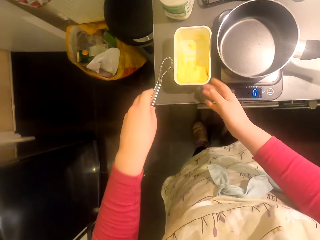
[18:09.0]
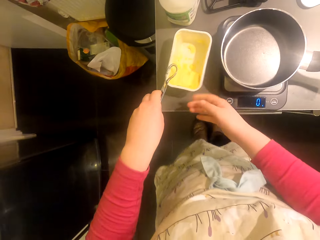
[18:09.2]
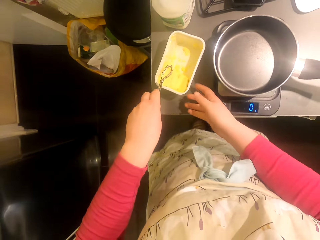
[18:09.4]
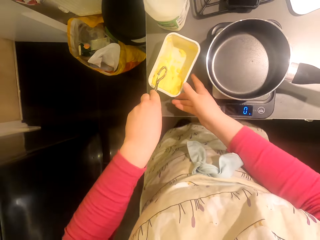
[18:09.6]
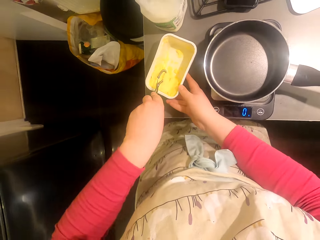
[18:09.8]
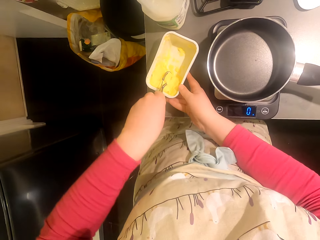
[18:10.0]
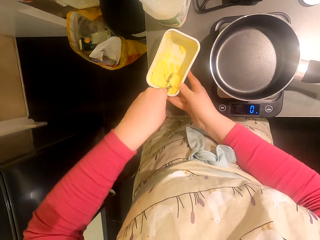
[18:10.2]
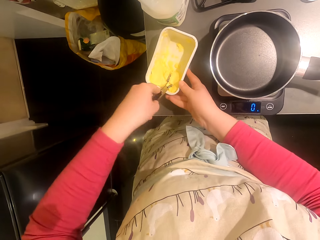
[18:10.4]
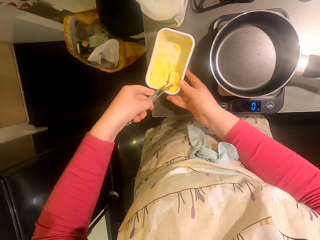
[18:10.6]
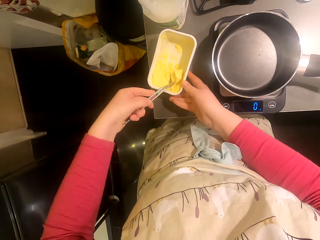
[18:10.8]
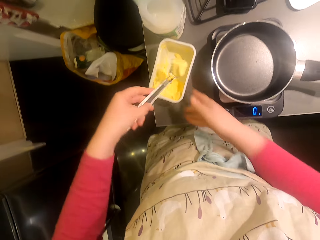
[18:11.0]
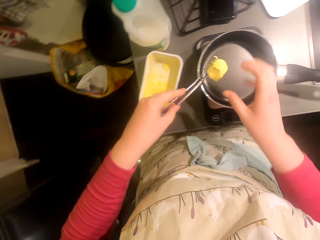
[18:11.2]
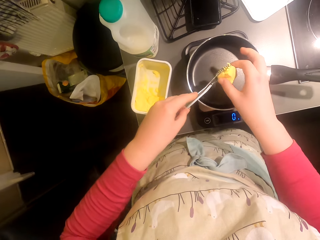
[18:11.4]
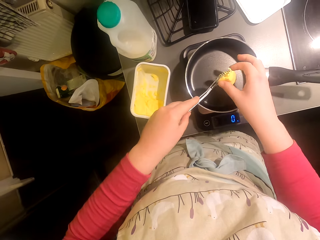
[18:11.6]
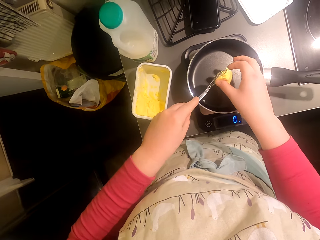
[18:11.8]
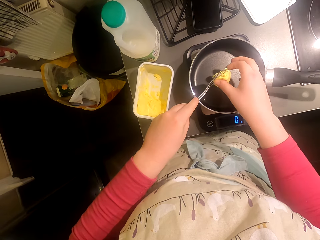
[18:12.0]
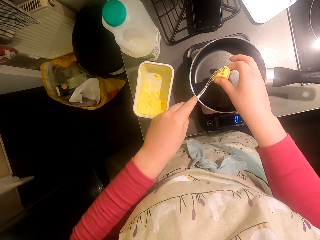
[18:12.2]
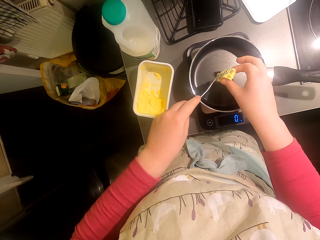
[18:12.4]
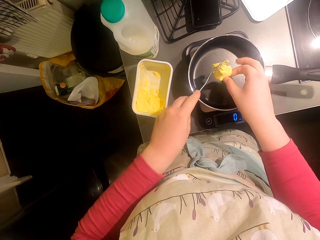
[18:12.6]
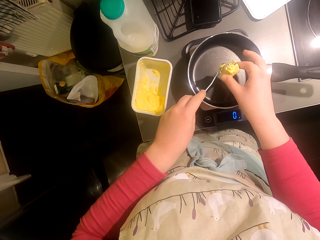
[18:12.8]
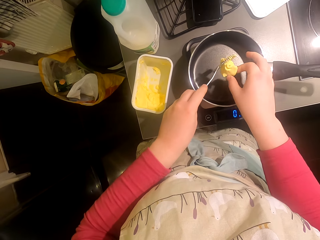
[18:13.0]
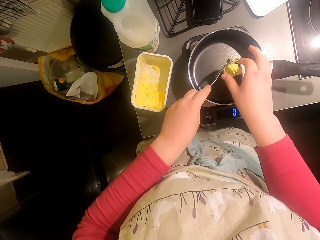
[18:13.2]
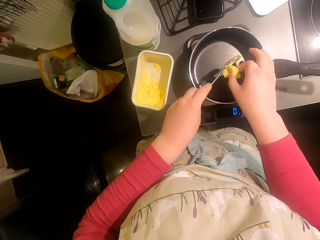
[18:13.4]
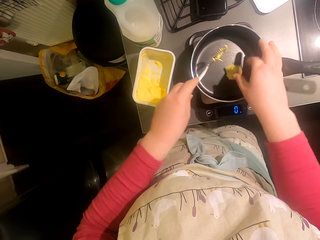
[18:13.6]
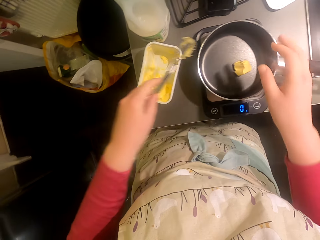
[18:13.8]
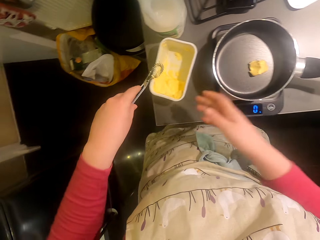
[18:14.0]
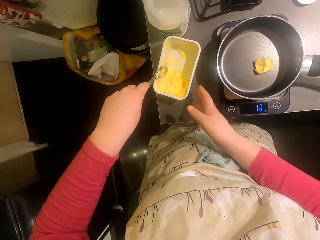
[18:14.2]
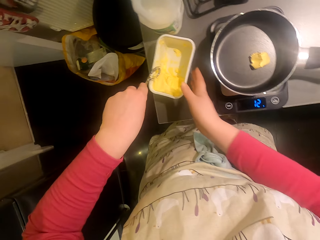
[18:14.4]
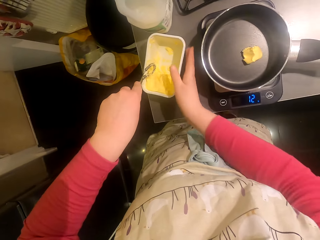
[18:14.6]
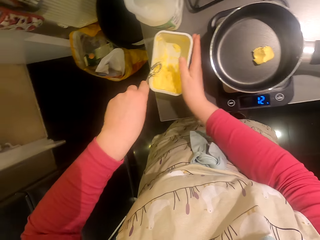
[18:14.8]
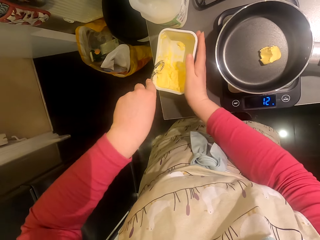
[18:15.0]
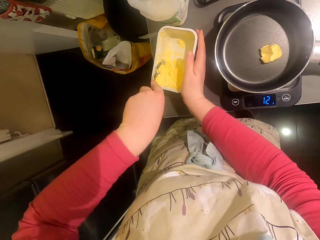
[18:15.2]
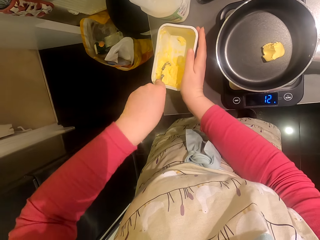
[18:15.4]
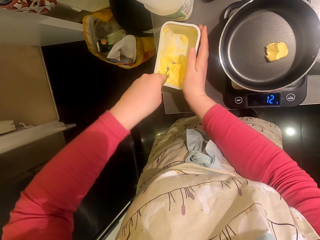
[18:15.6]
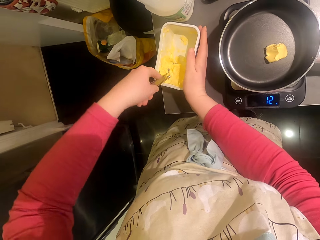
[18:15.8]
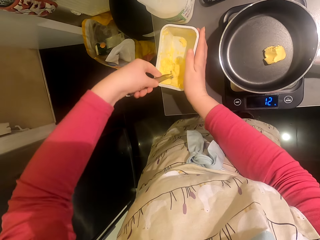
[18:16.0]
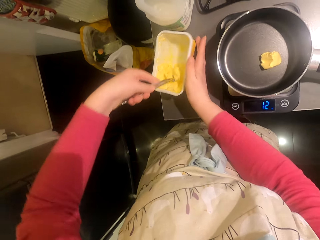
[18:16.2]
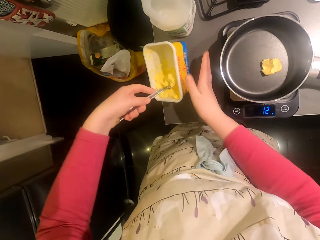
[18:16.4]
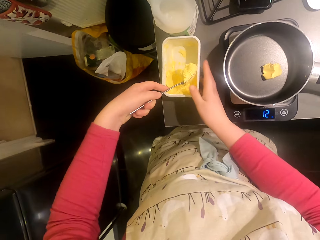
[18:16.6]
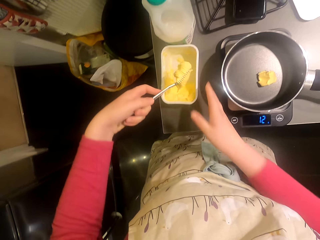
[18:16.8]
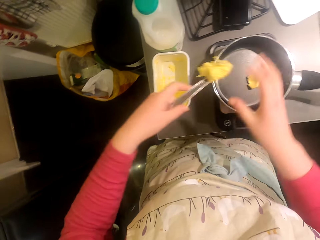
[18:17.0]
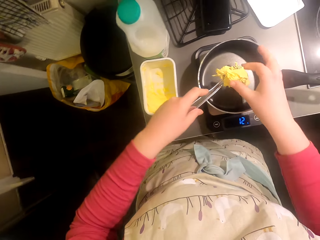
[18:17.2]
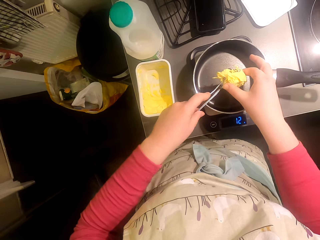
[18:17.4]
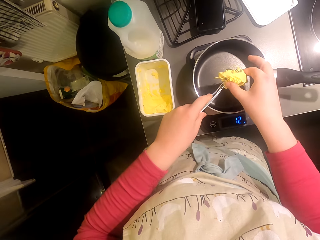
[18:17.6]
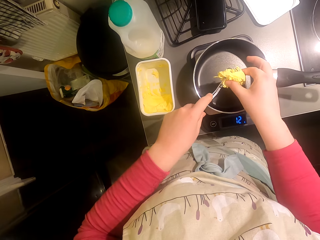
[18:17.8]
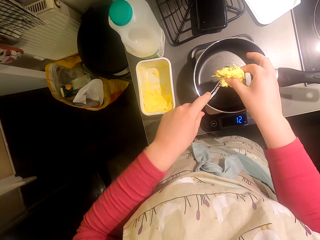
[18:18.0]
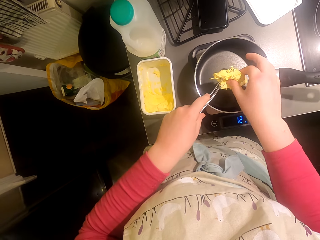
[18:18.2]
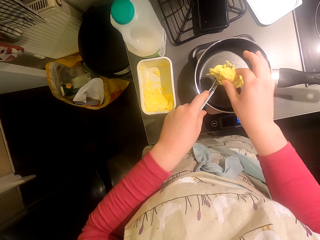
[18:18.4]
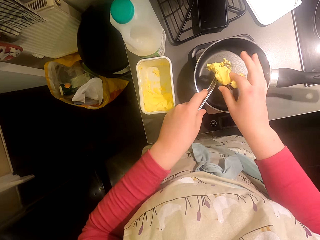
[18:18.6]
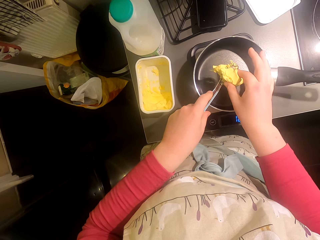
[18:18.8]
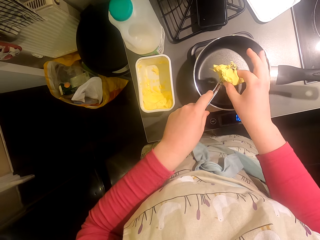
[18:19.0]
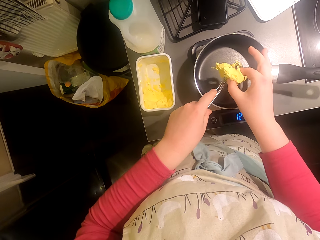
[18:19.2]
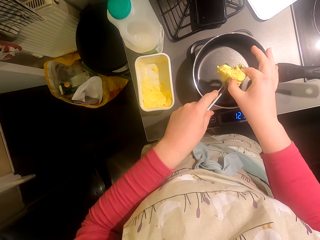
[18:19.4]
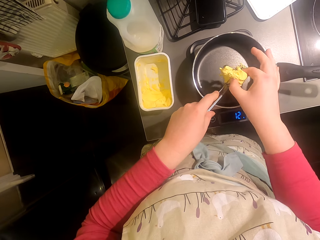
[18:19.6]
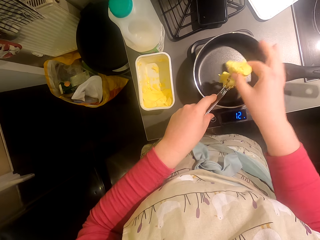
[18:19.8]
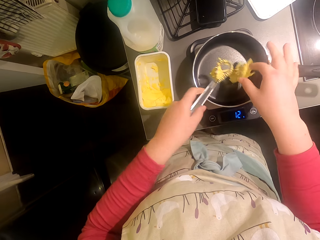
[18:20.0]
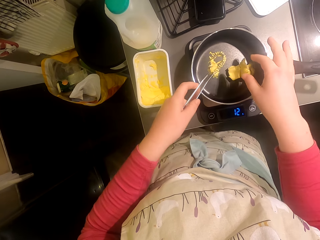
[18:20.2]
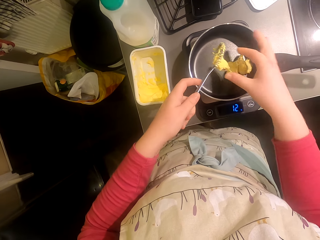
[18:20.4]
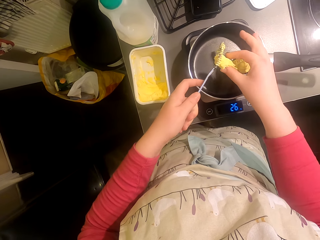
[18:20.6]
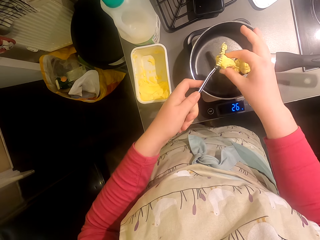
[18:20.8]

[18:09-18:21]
The camera wearer scoops the margarine. They put the margarine in the pan or pot. They scoop the margarine. They put the margarine in the pan.

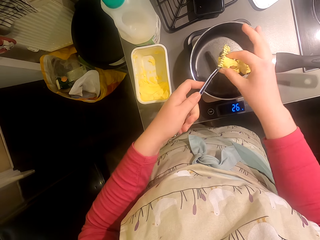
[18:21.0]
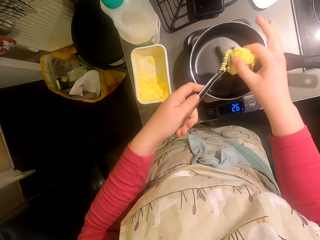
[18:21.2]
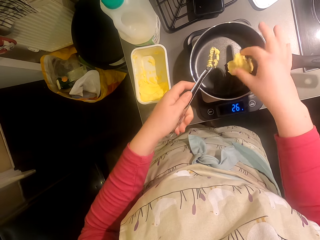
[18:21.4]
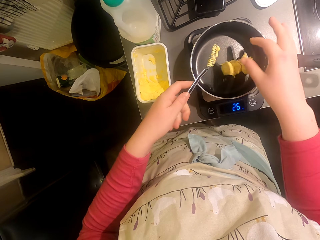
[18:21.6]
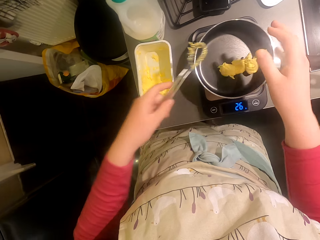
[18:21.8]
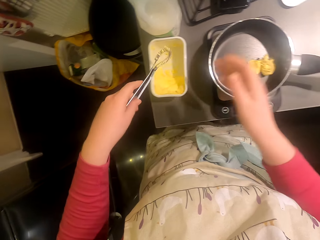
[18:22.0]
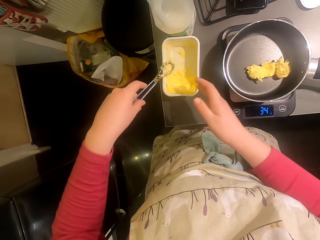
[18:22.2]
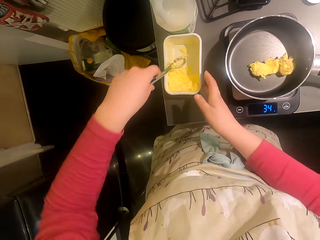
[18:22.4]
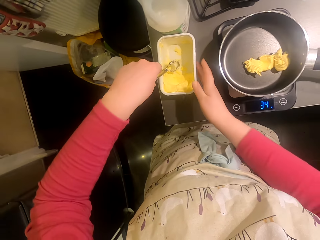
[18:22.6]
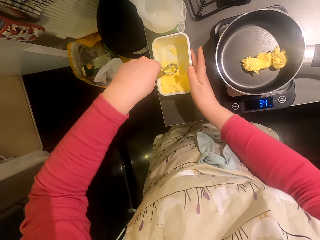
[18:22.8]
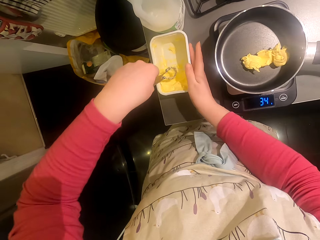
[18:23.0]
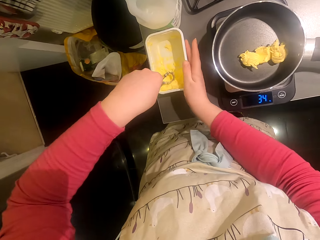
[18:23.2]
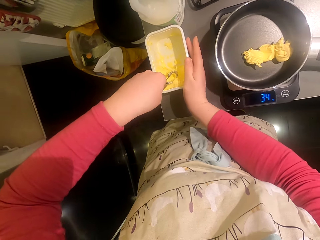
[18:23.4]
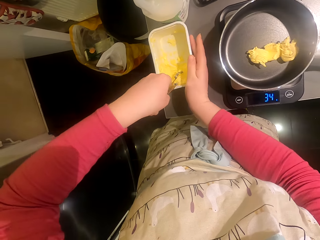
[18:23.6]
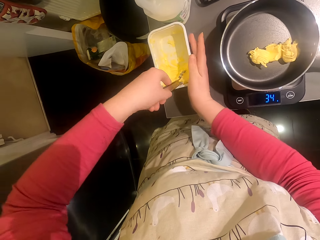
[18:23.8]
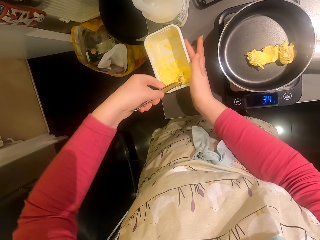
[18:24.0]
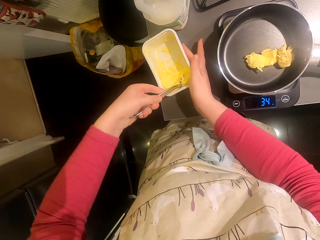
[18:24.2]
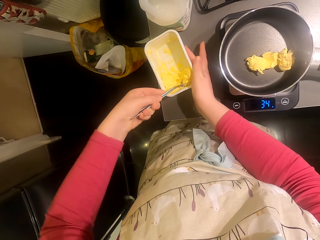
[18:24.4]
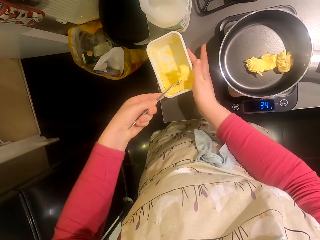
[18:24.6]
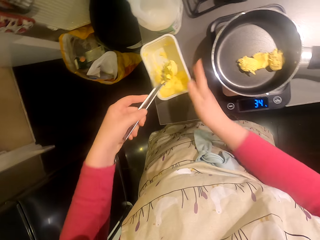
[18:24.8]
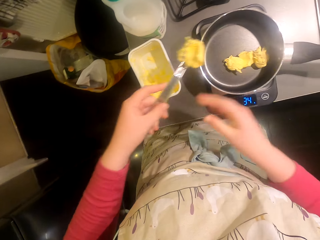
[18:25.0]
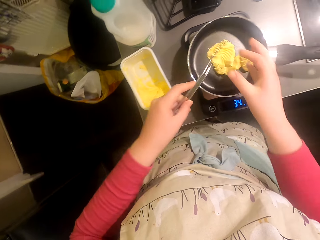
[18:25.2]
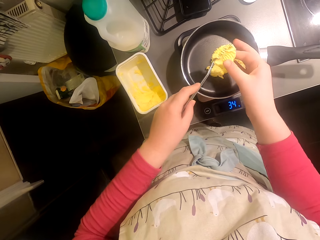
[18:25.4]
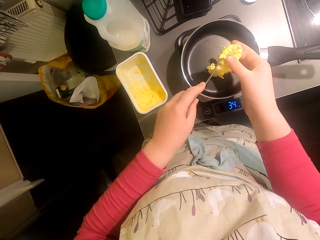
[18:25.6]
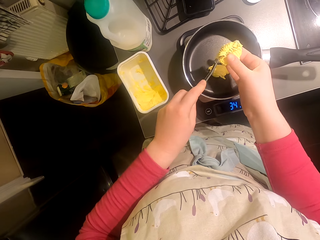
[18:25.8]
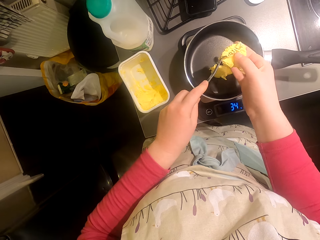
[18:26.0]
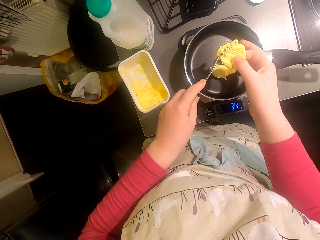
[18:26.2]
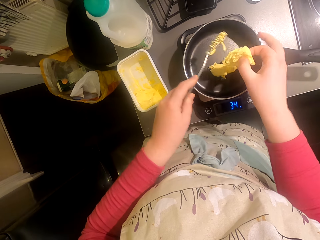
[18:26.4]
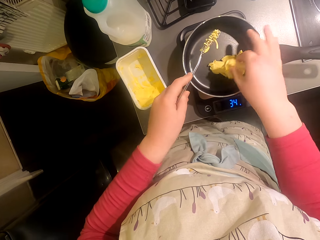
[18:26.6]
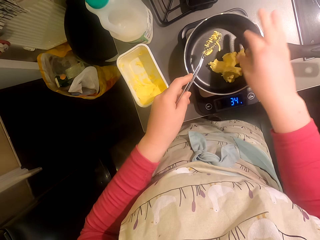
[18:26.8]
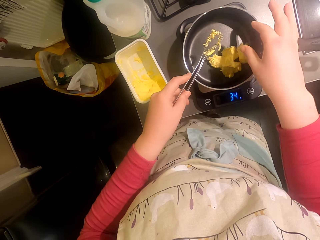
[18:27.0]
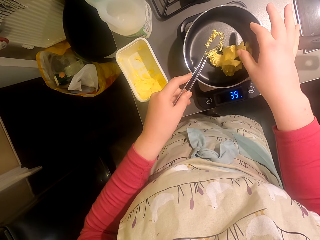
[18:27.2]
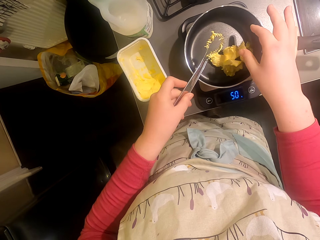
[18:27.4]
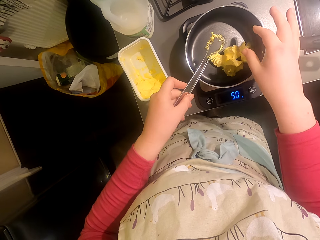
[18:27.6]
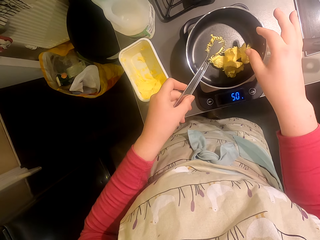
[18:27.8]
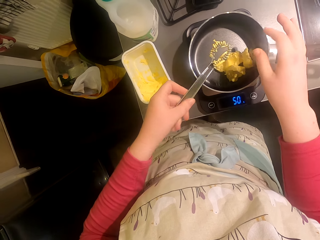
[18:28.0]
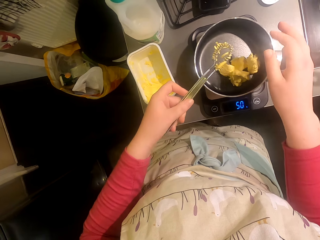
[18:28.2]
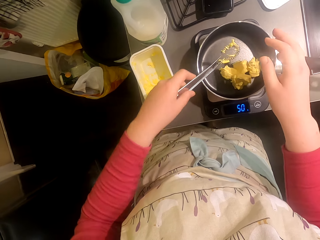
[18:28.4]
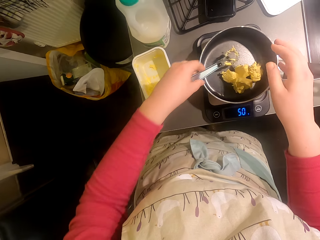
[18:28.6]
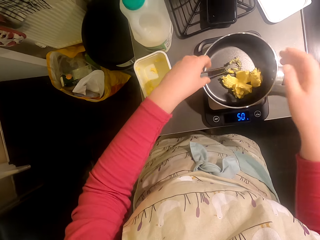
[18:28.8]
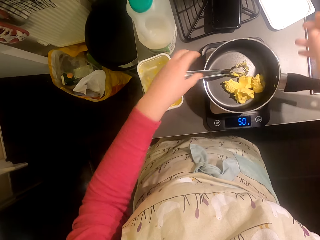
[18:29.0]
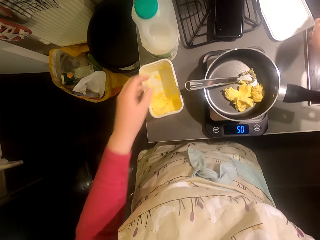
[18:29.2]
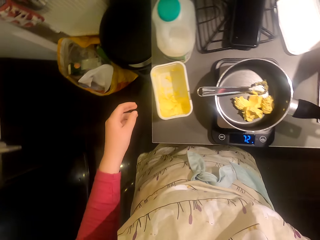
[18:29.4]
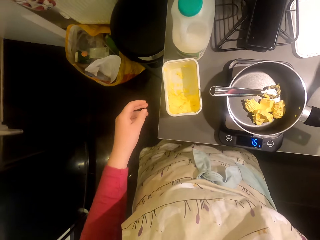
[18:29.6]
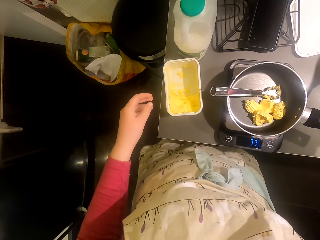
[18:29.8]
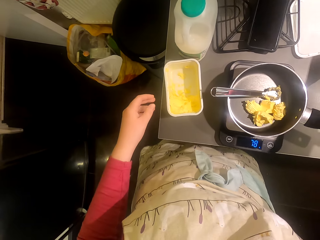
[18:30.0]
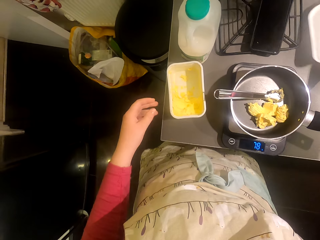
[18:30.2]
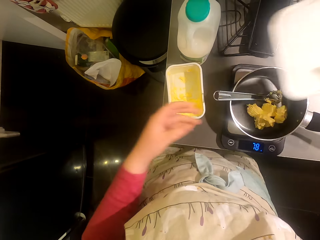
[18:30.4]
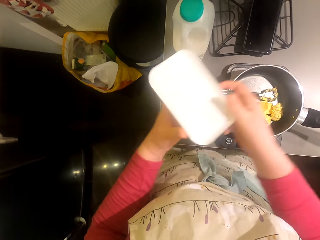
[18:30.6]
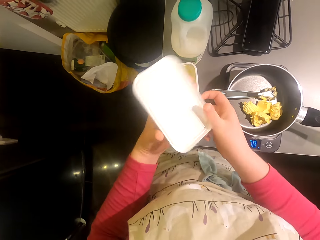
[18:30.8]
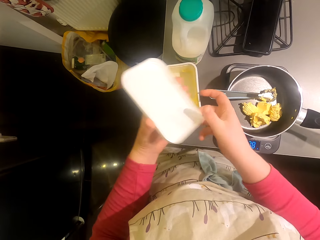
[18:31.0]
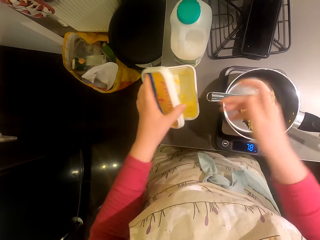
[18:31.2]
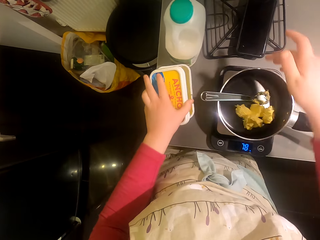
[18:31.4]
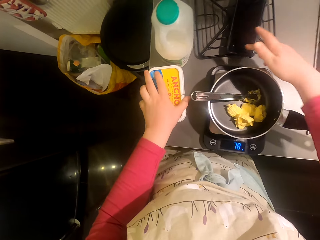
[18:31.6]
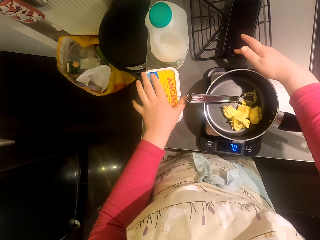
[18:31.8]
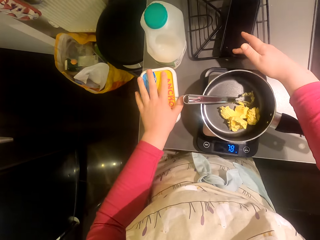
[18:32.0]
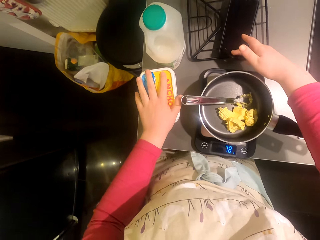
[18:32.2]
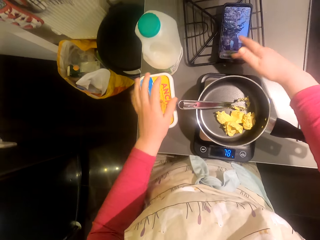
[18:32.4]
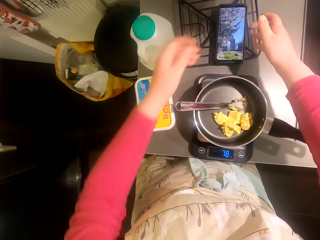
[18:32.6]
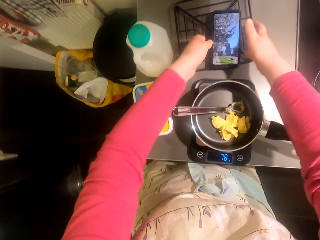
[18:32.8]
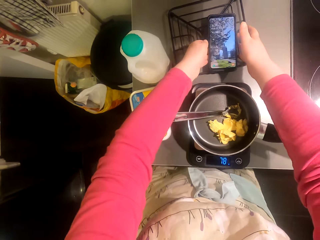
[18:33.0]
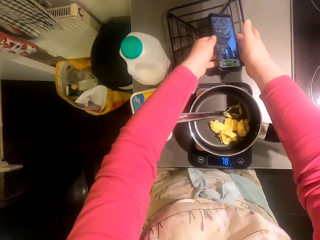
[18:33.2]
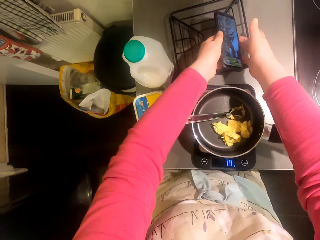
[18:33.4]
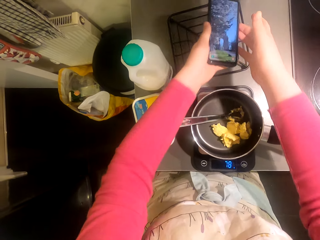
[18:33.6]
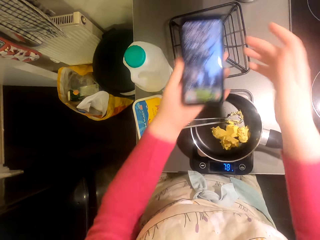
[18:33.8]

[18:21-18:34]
The camera wearer scoops the margarine. They put the margarine in the pan. They put the risotto spoon in the pan. They pick up the lid. They cover the margarine. They operate the phone. They pick up the phone.
